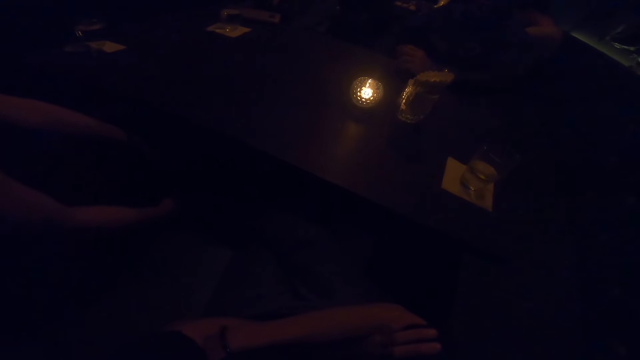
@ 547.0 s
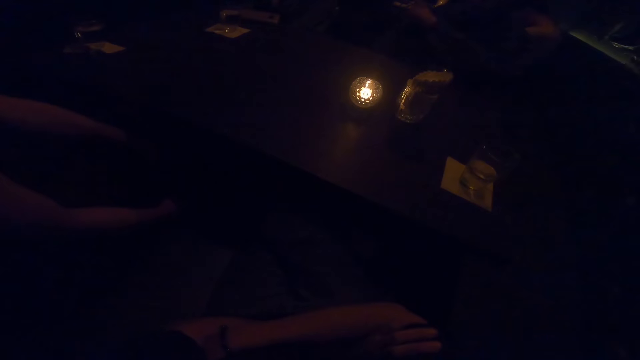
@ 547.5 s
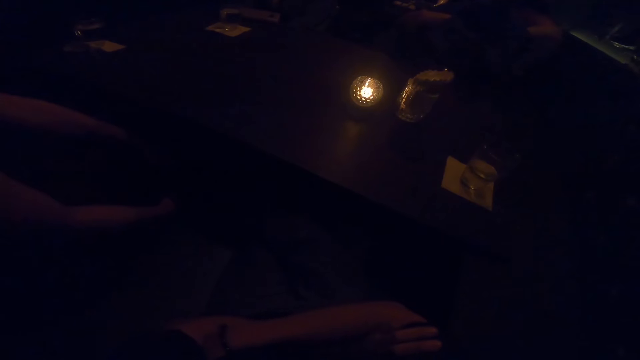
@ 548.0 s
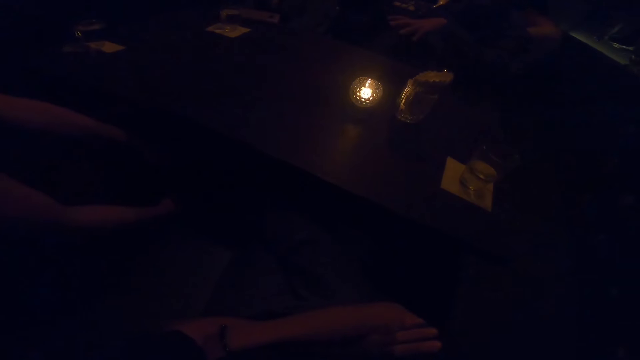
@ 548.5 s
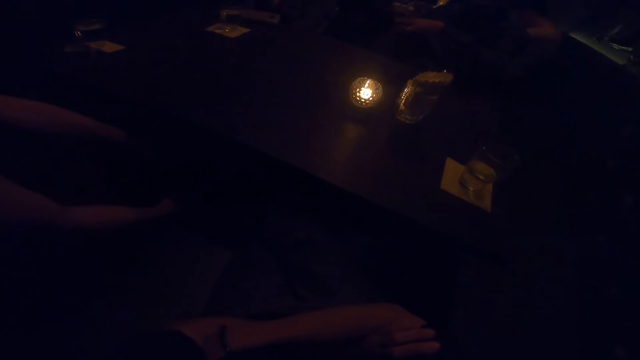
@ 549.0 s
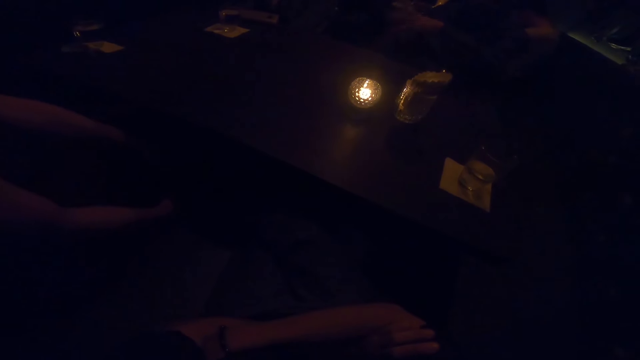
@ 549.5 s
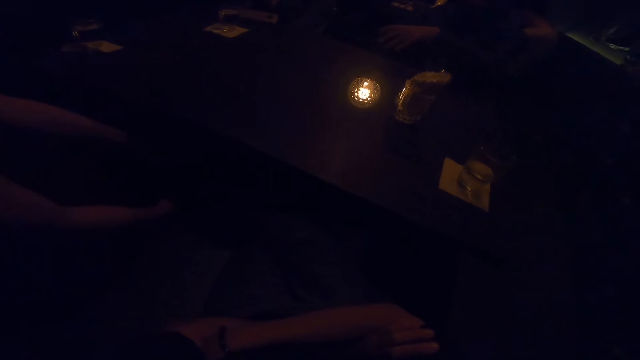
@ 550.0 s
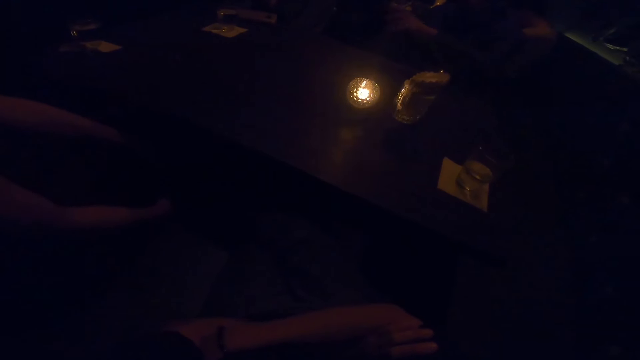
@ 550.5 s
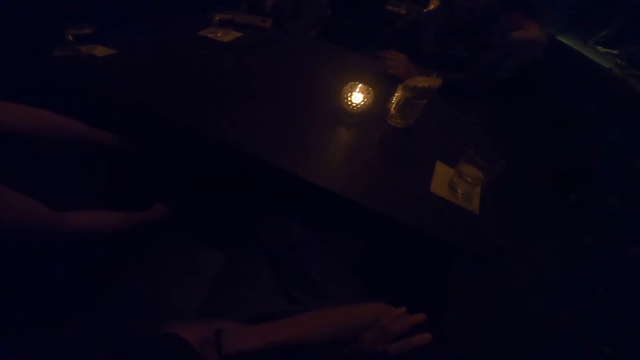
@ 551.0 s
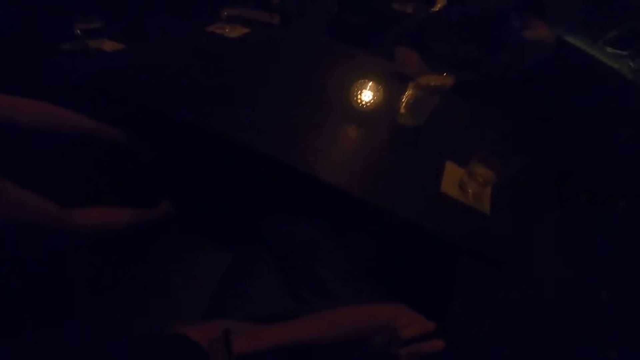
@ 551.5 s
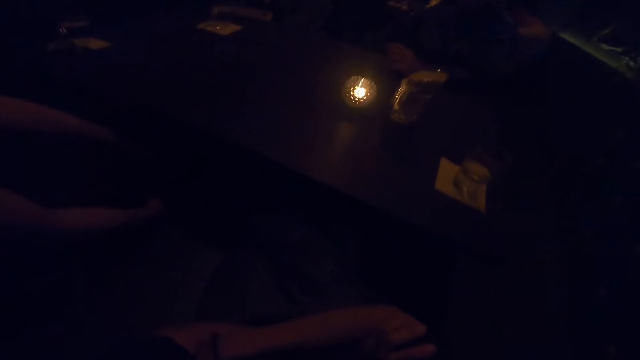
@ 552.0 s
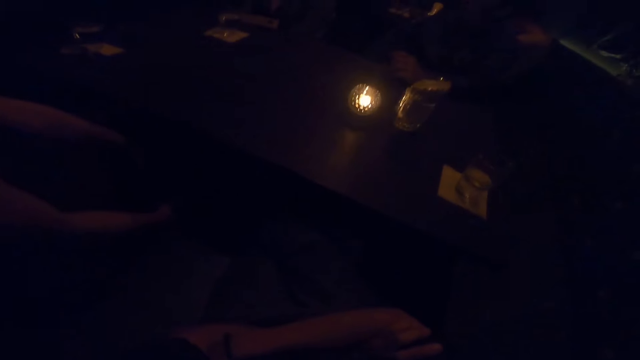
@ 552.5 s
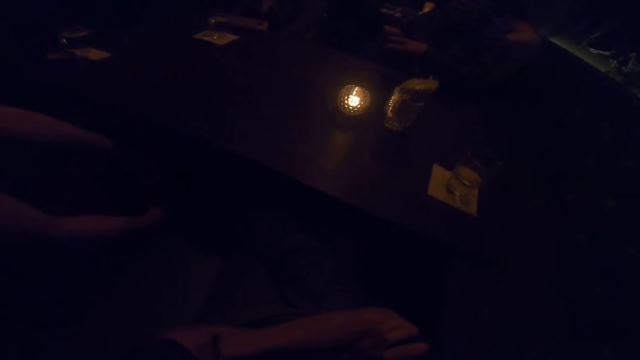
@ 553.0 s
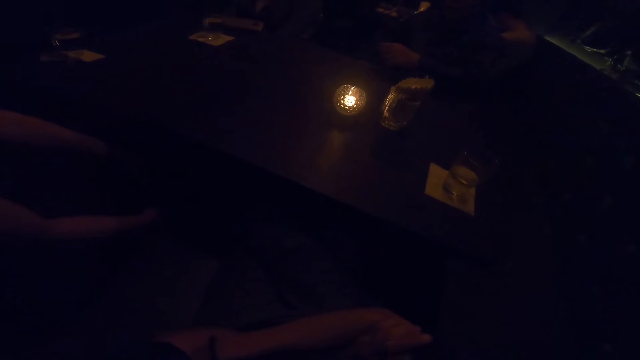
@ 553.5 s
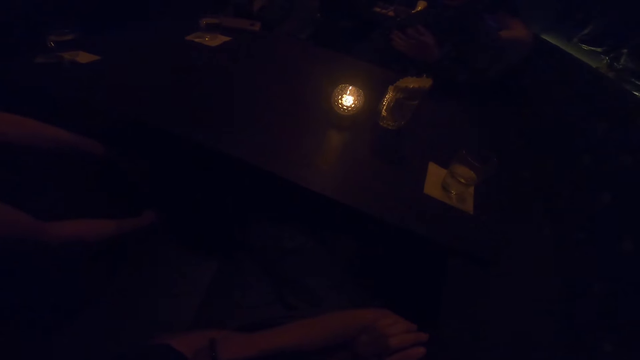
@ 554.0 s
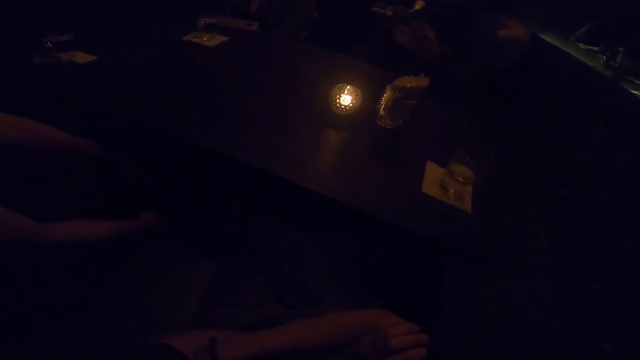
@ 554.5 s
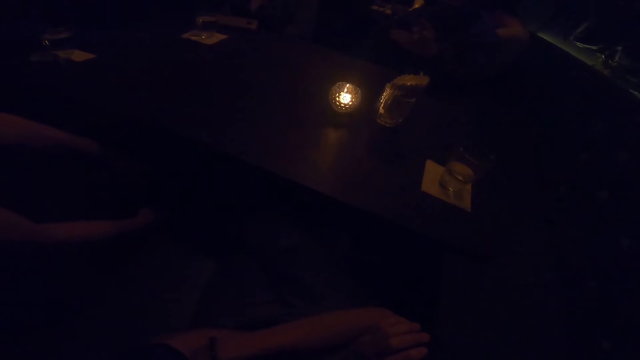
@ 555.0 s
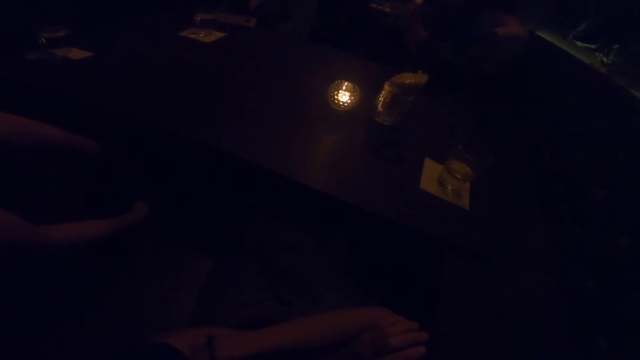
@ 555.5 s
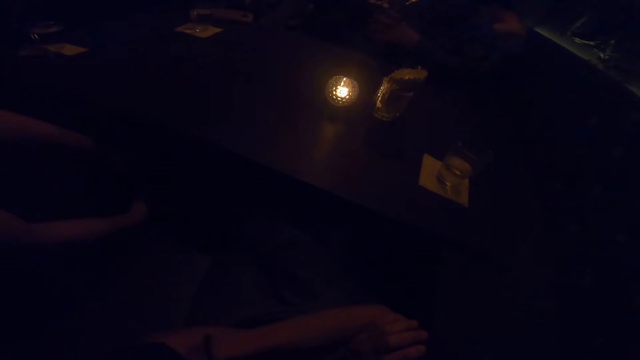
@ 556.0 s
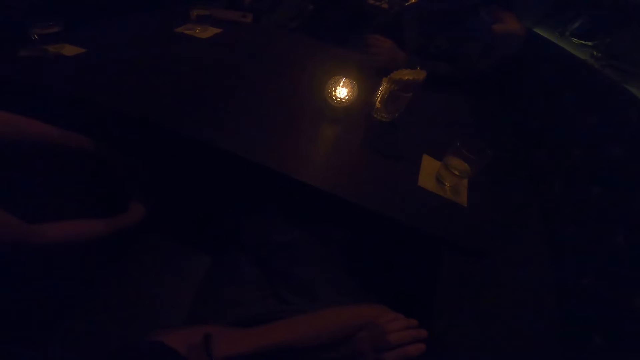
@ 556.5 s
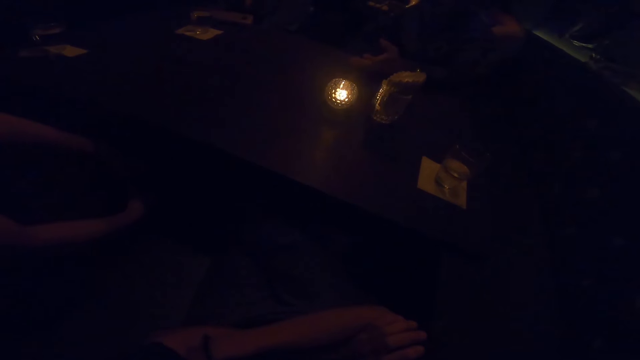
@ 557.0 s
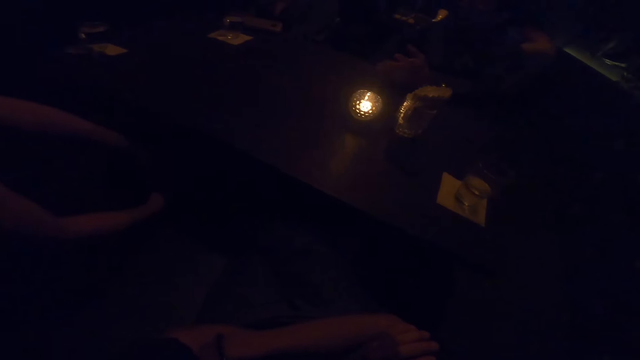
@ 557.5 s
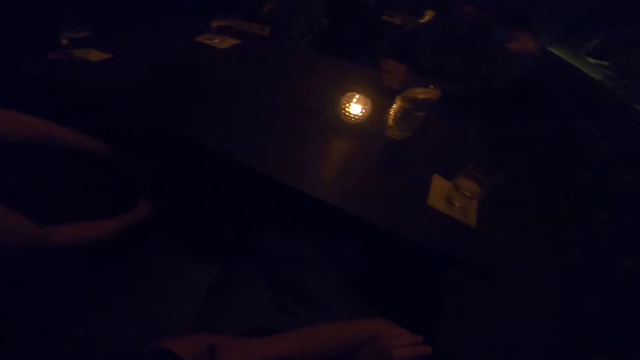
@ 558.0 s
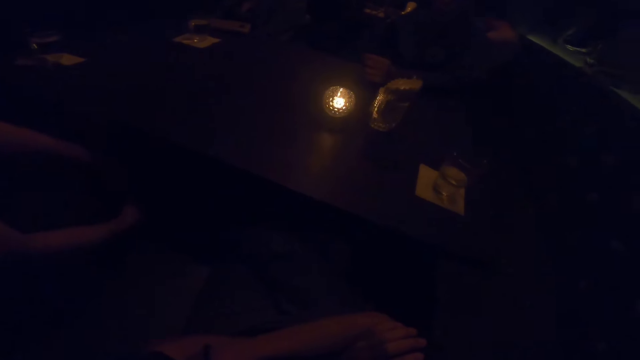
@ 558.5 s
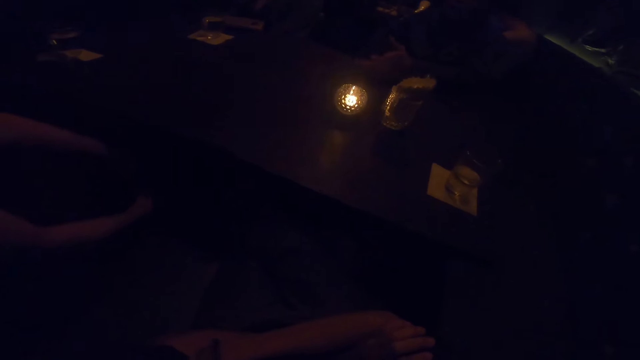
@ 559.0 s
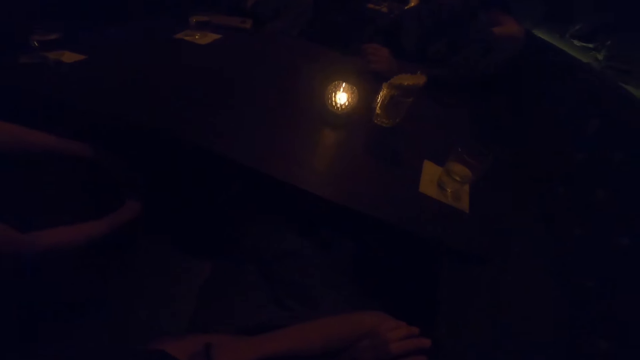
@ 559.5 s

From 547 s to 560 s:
A person sways a hand in the air. The person puts a hand on a table. The person sways a hand in the air. The person puts a hand on a table.

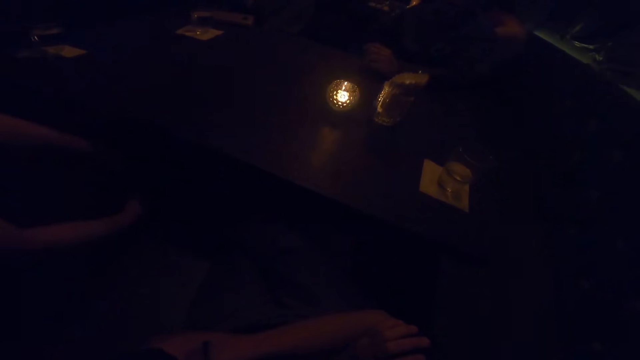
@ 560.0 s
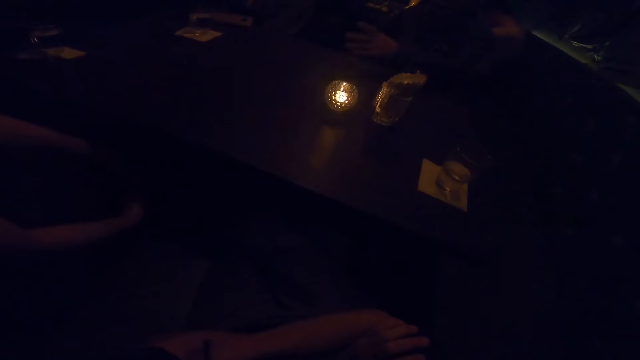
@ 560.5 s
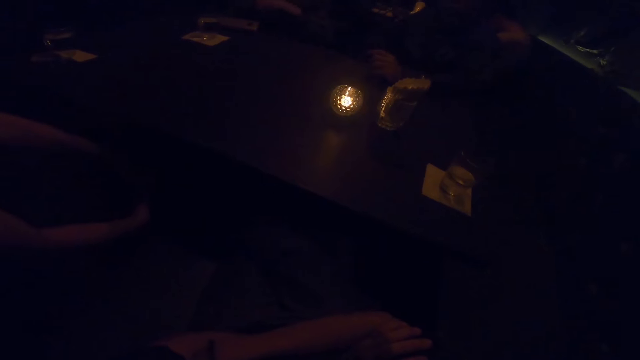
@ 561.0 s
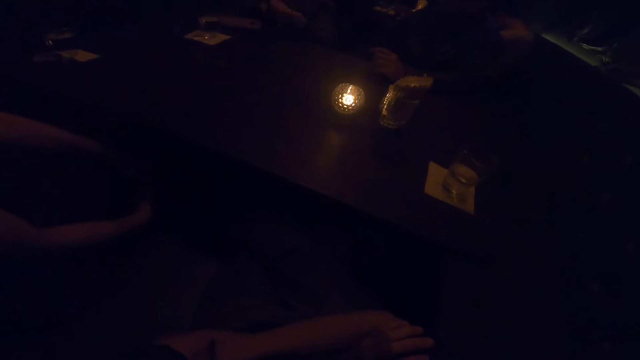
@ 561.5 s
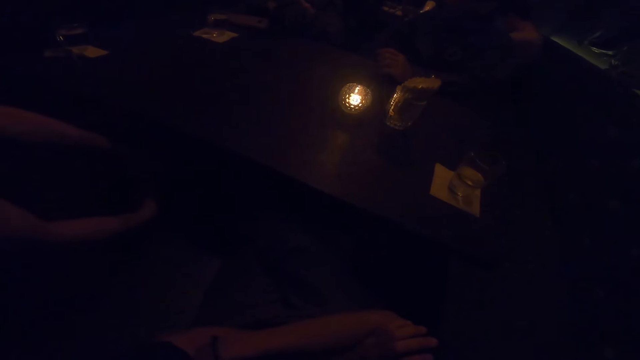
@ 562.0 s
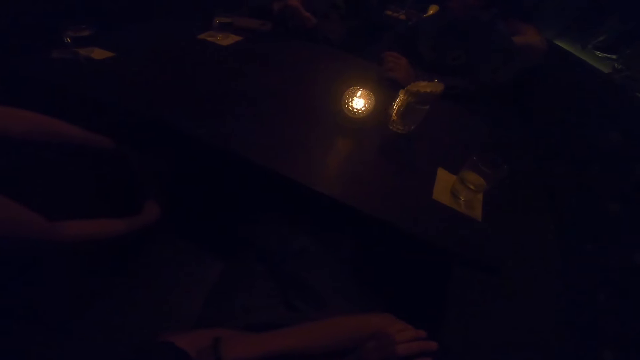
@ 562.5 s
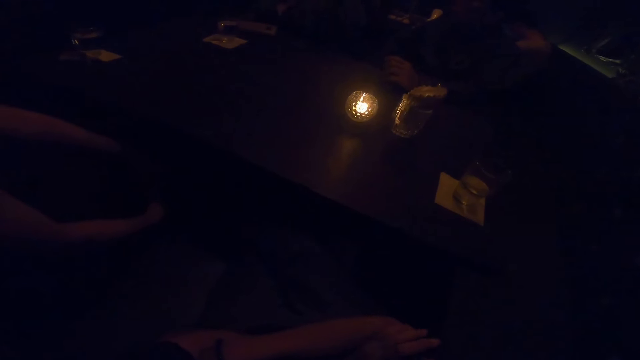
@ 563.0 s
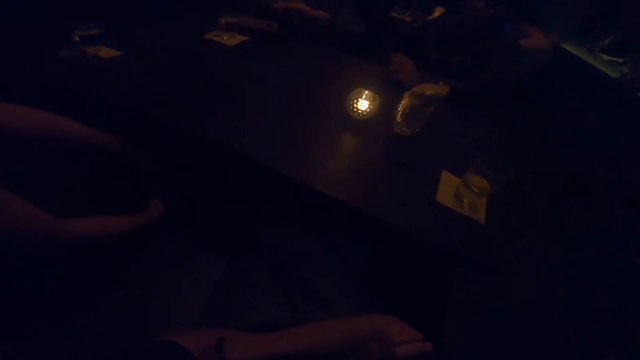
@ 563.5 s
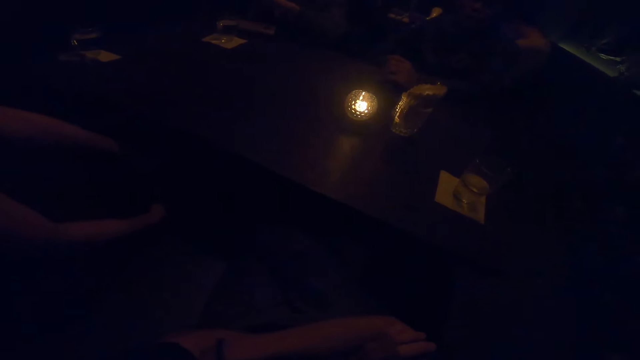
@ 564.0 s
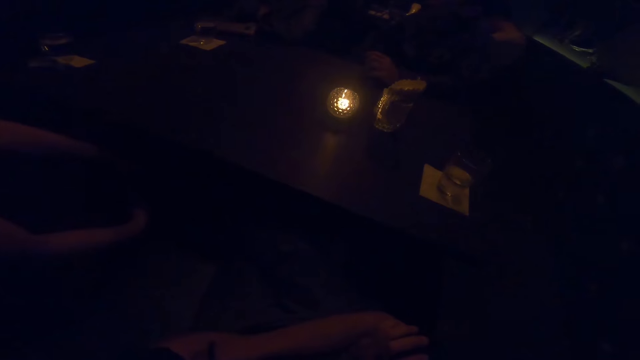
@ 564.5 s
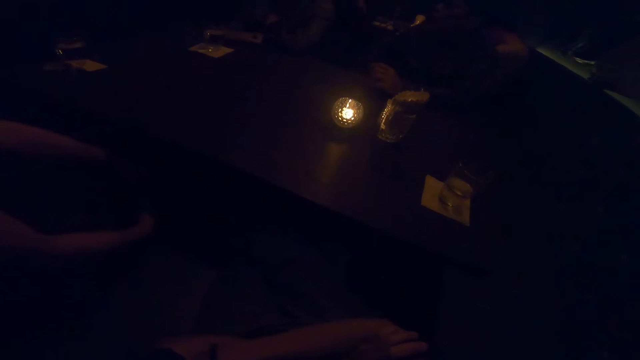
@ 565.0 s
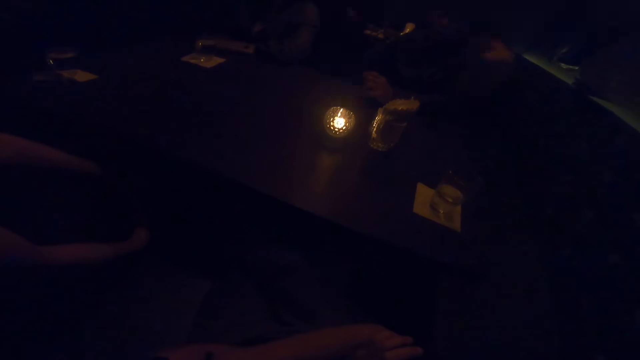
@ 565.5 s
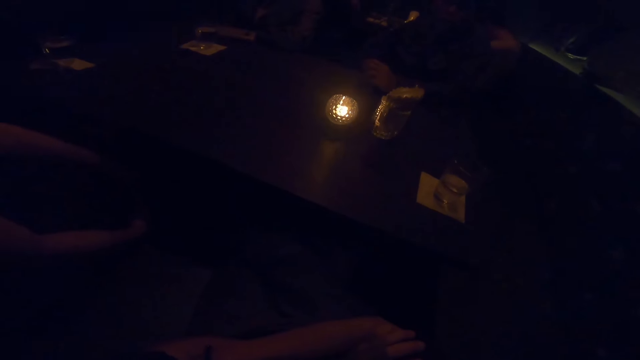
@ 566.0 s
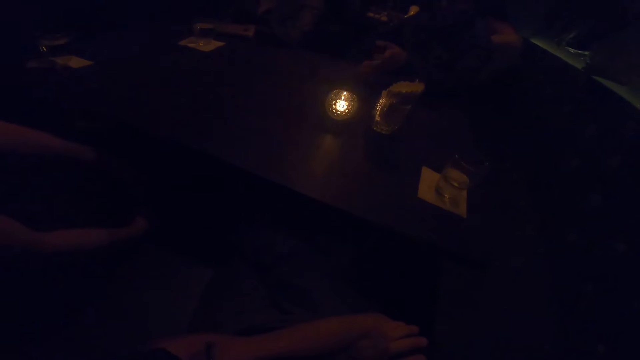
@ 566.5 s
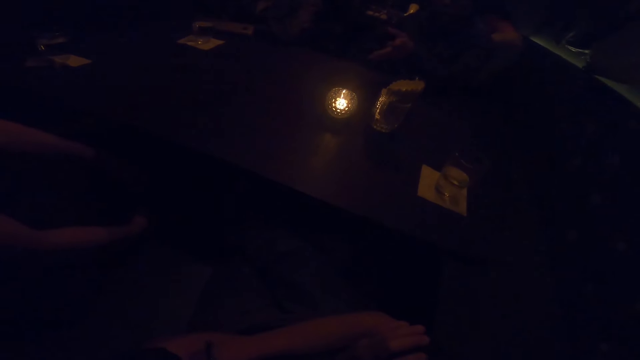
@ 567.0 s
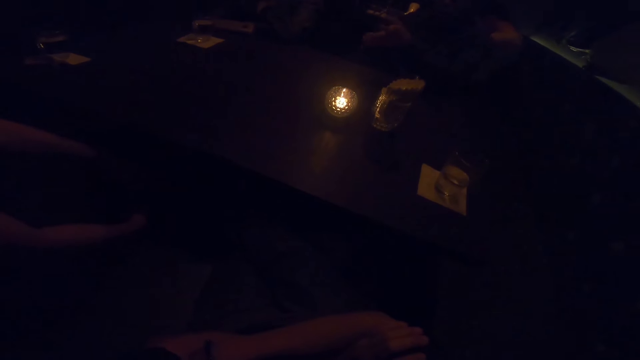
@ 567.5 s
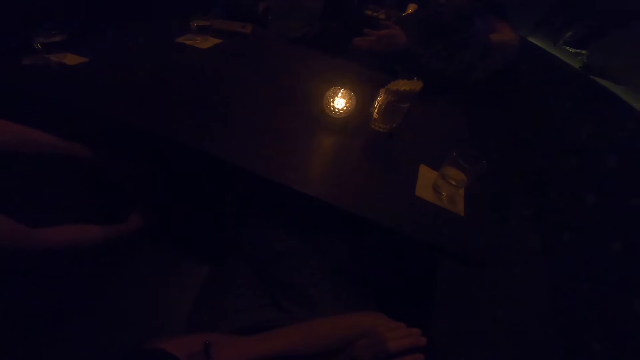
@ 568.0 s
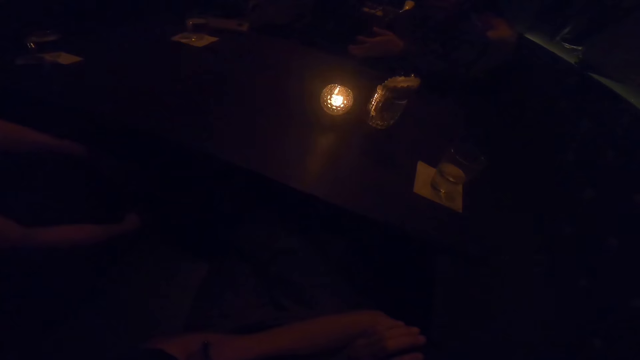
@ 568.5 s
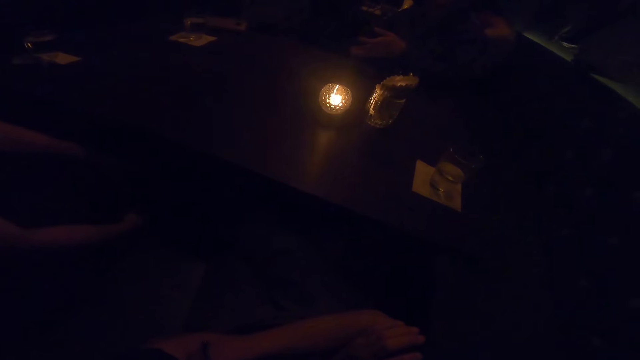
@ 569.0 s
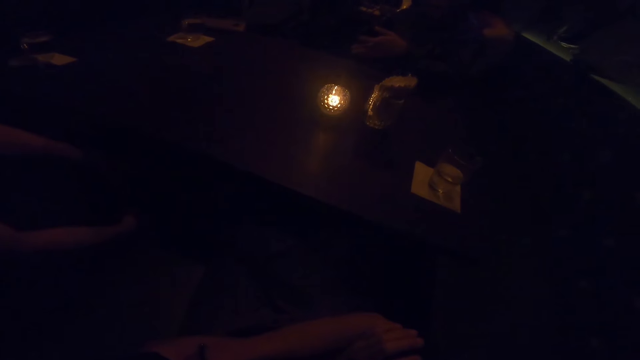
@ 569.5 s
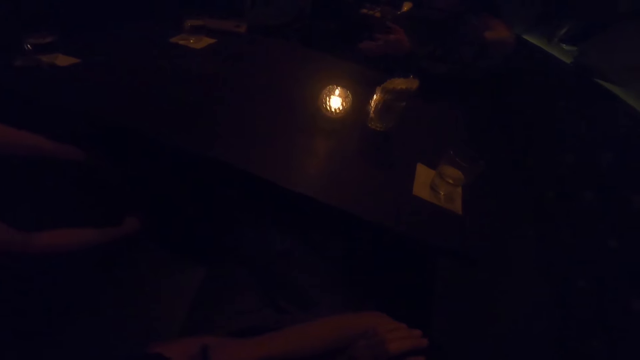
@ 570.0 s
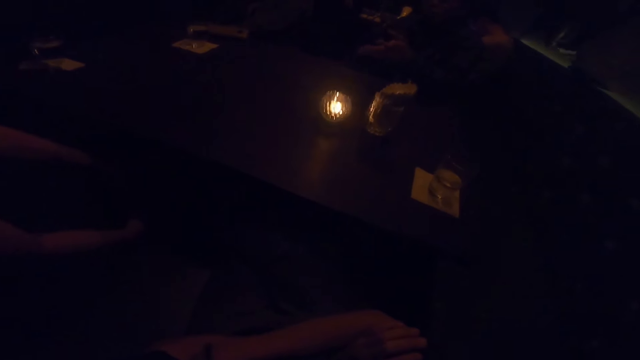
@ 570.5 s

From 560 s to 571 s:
A person sways a hand in the air. A woman interacts with a man. Another person sways a hand in the air.
